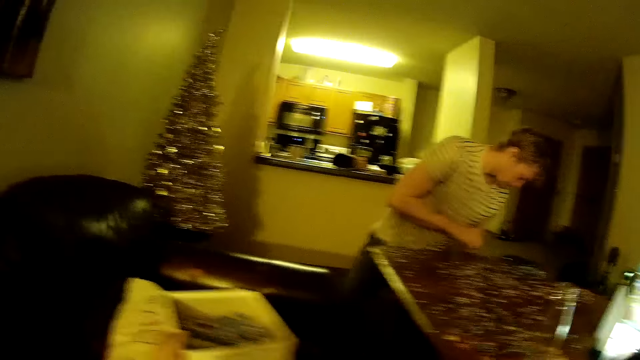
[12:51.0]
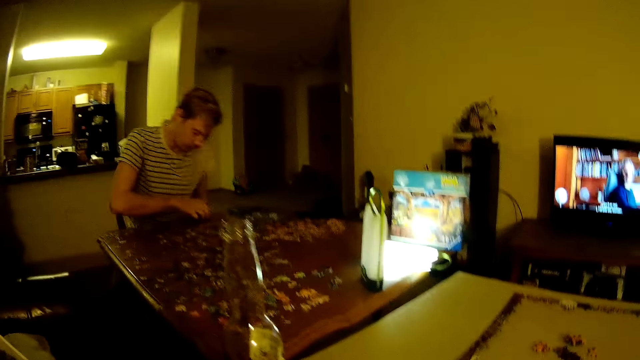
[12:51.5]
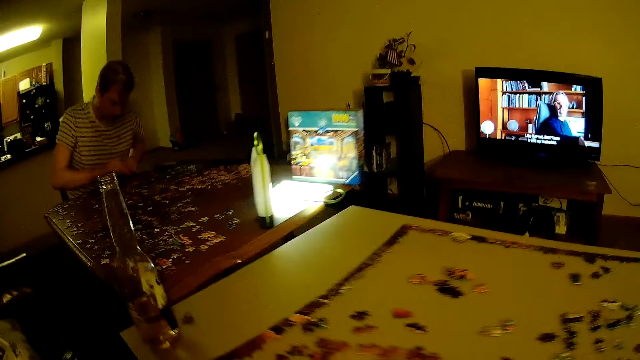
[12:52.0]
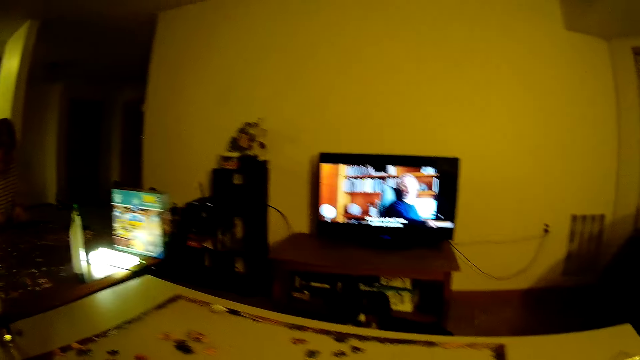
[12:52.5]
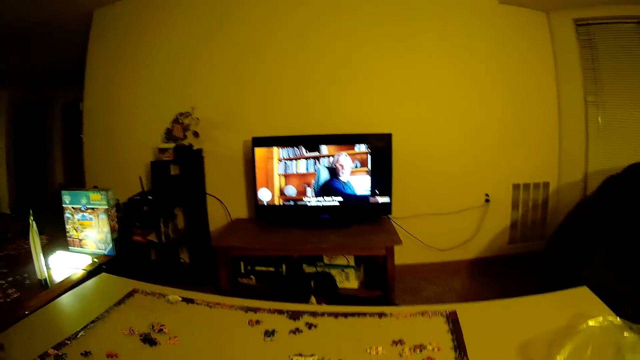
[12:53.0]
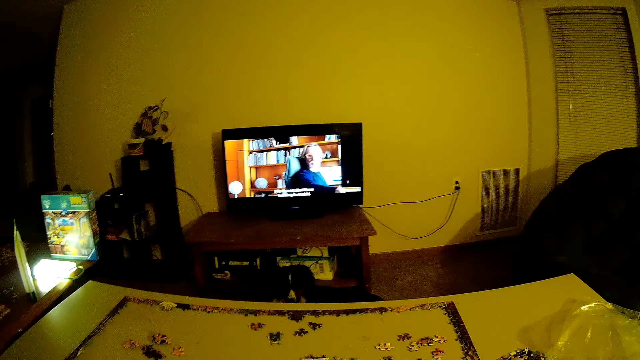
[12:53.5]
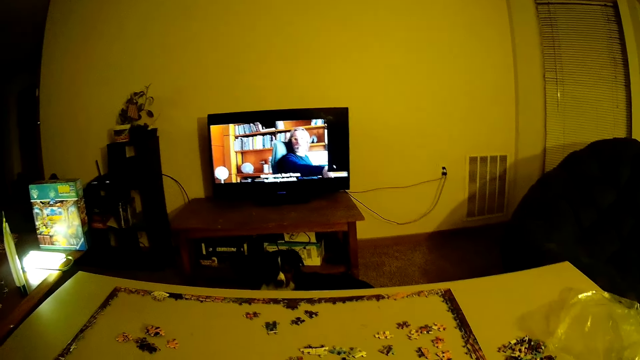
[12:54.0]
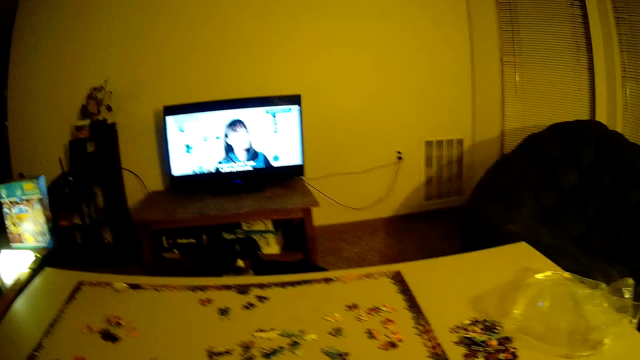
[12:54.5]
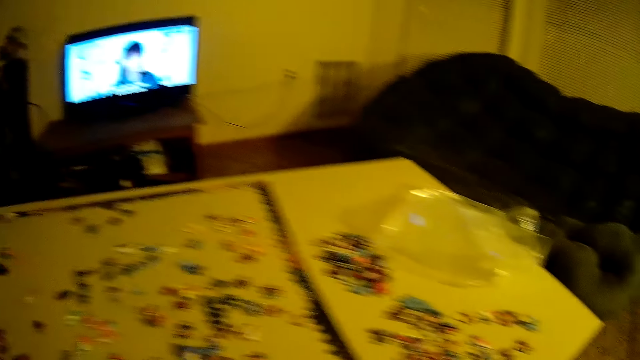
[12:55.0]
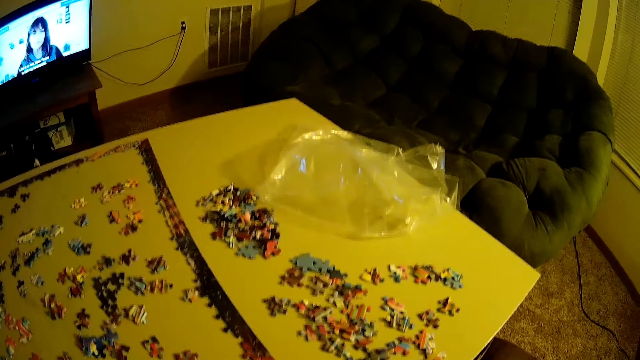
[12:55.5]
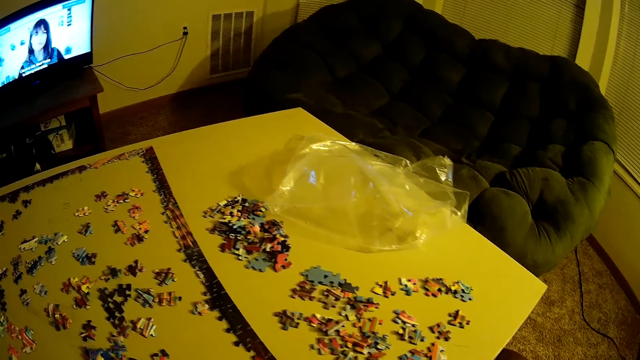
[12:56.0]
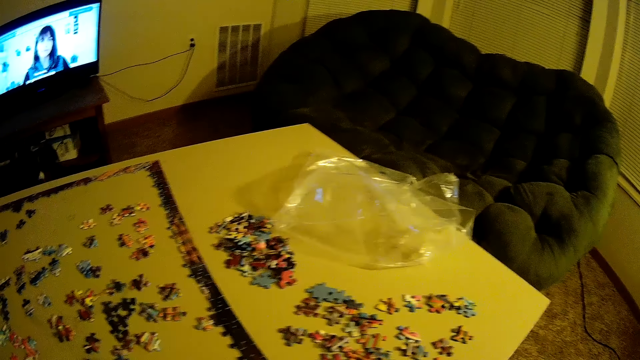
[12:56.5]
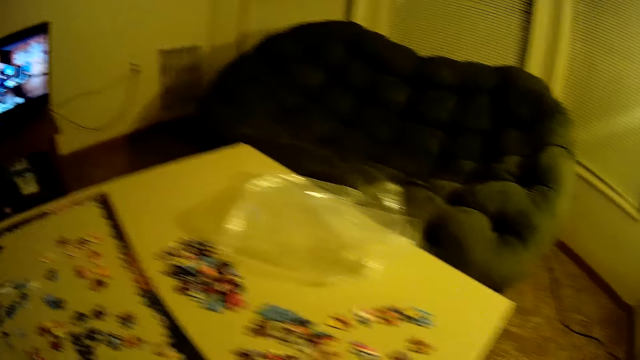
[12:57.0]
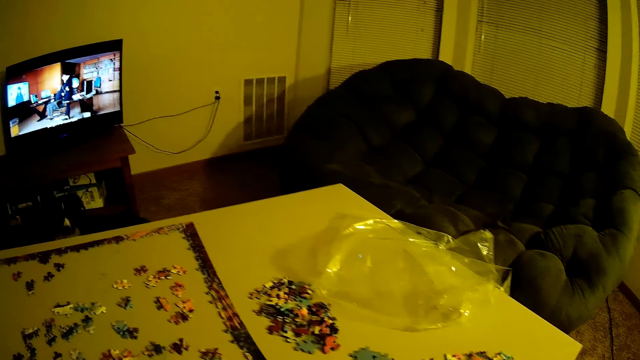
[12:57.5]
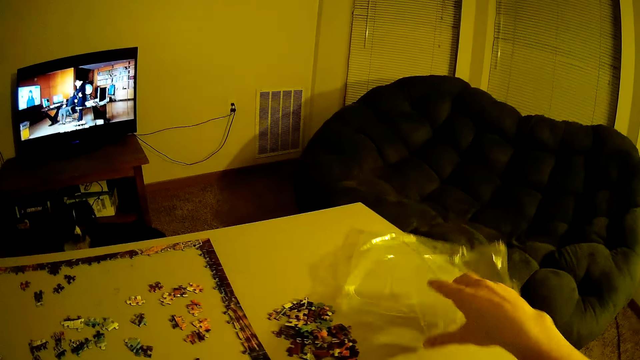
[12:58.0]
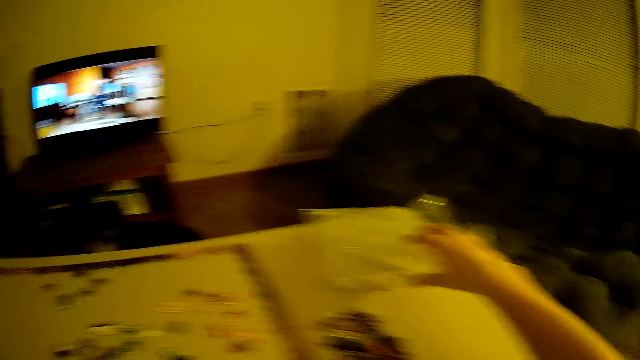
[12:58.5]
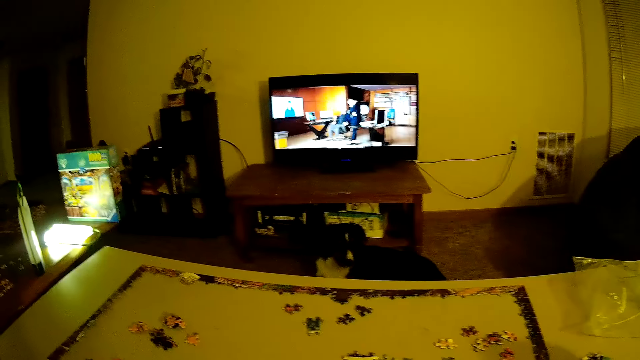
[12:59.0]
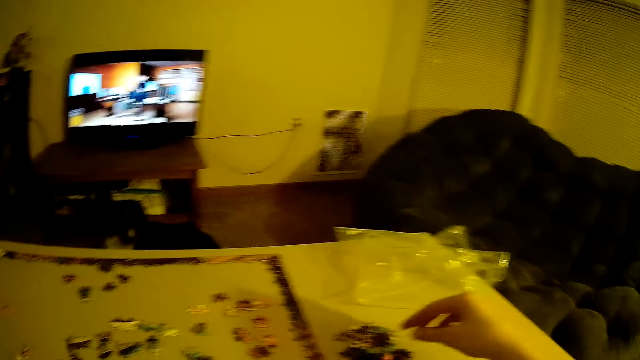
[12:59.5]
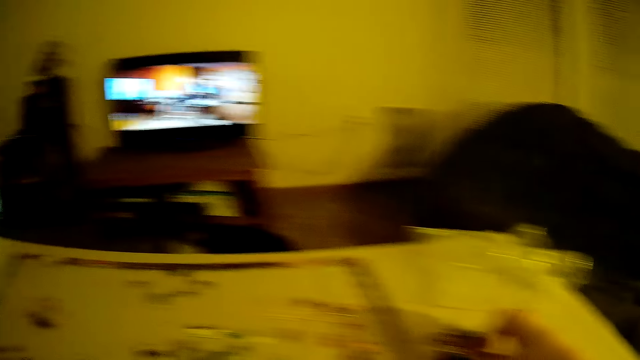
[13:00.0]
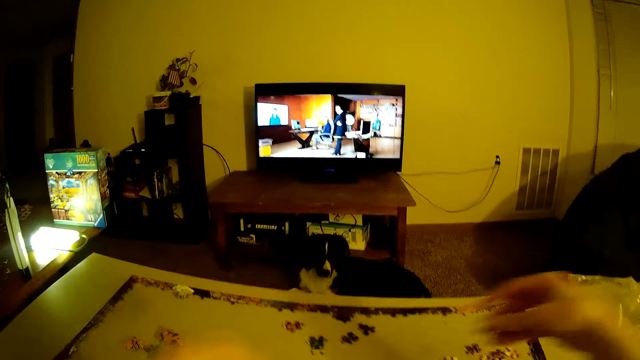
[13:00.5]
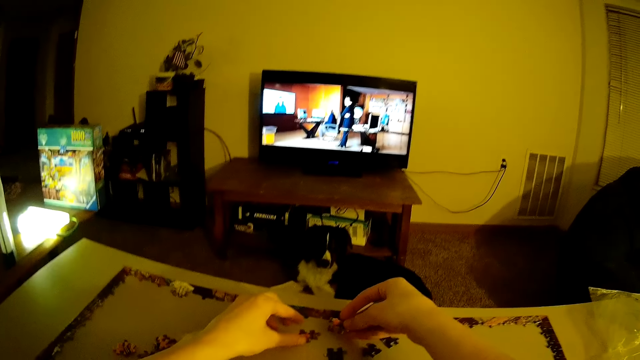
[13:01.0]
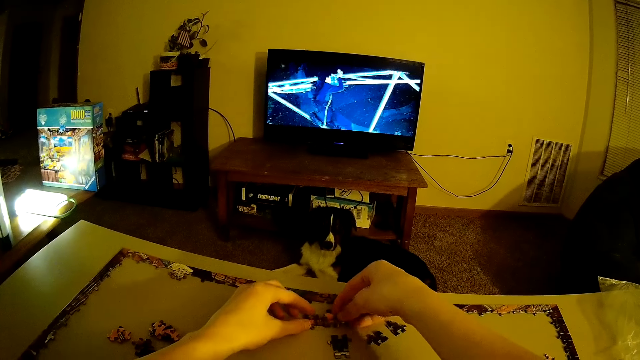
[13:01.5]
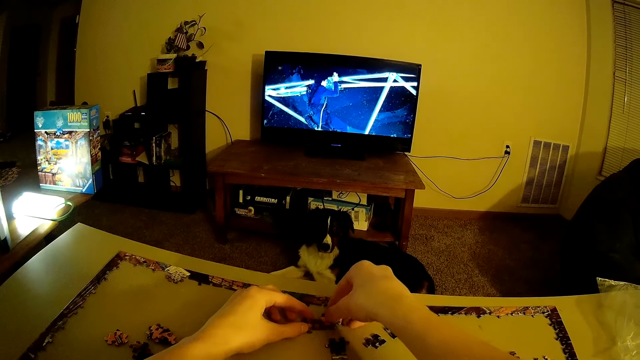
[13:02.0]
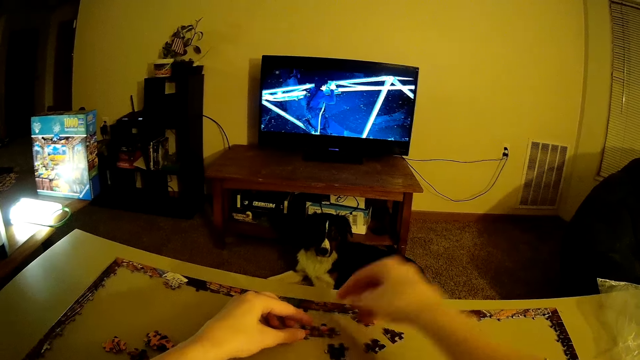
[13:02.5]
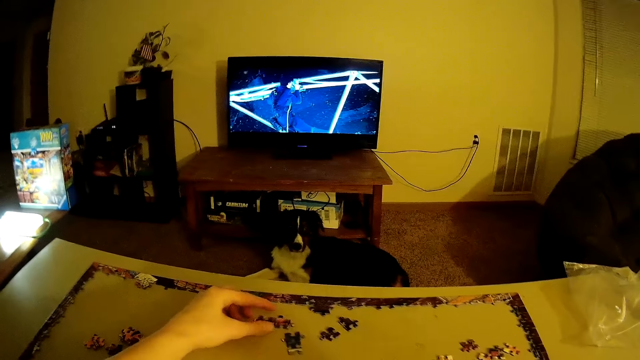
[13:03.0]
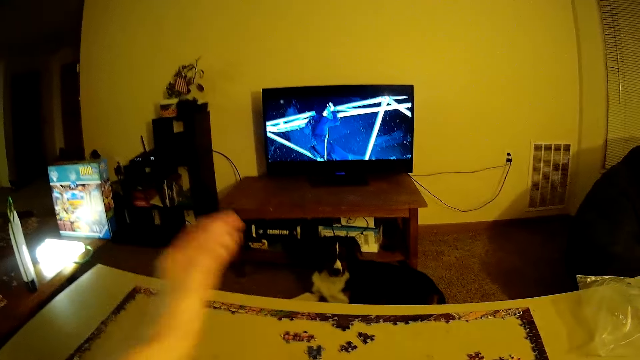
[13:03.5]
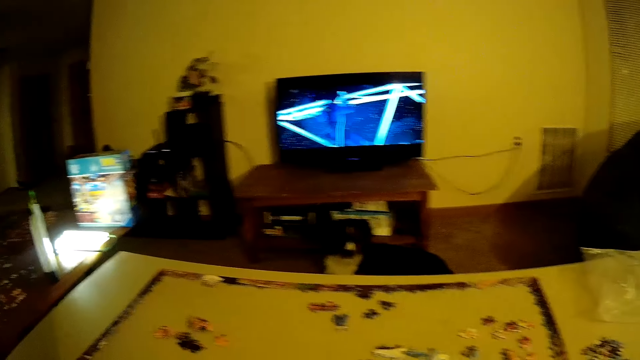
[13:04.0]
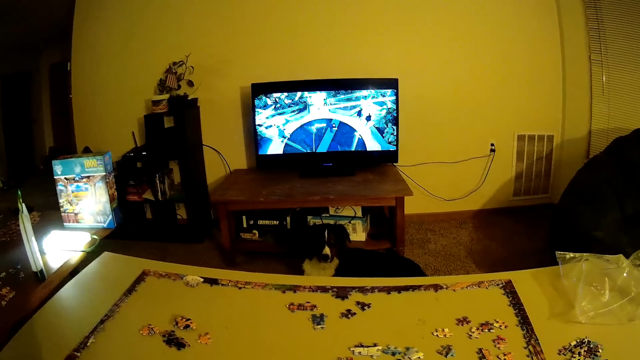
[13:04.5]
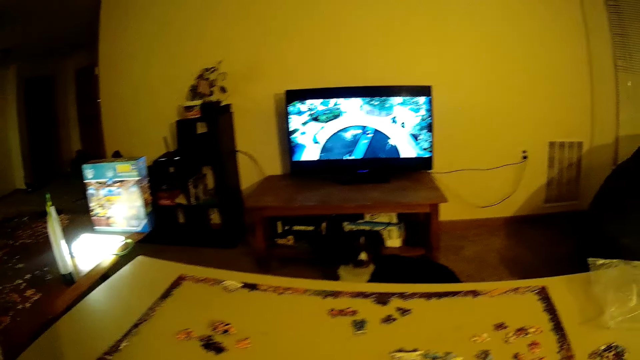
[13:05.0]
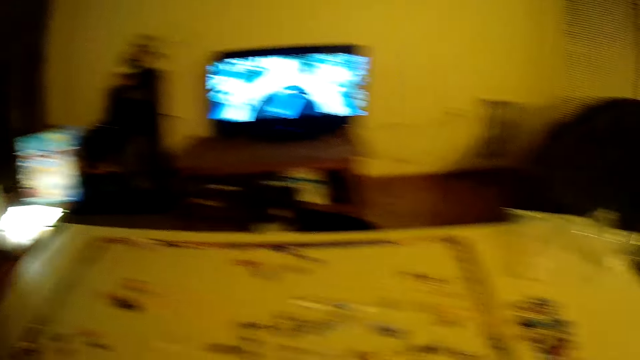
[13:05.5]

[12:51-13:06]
The camera wearer puts the box down. They push paper. They take a puzzle piece. They put the puzzle piece on the table.

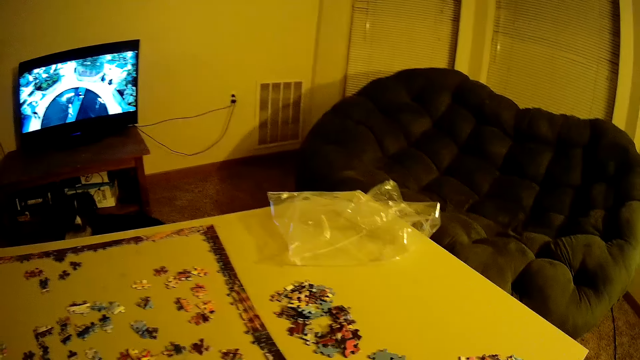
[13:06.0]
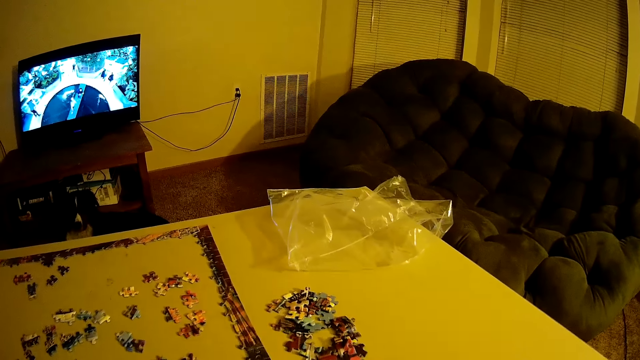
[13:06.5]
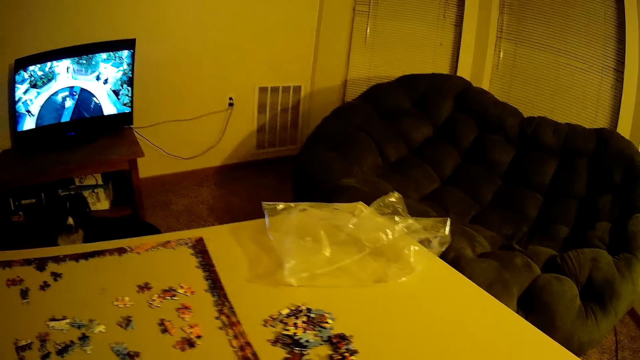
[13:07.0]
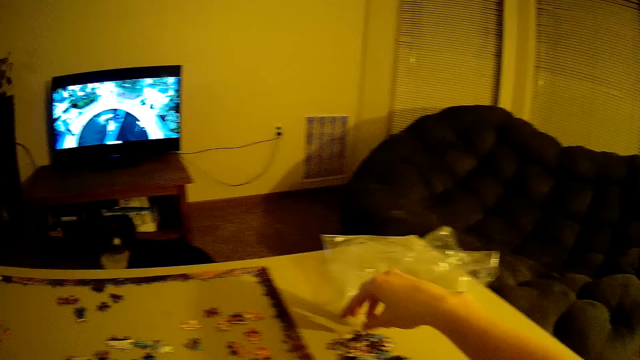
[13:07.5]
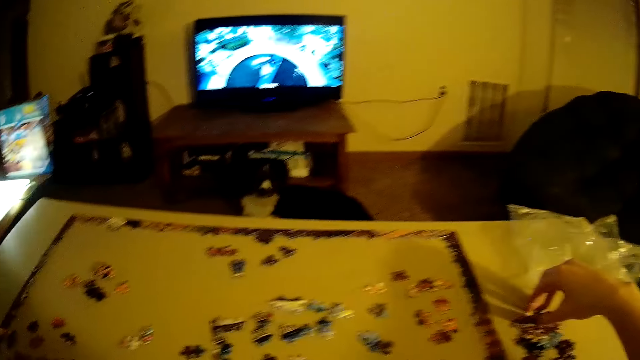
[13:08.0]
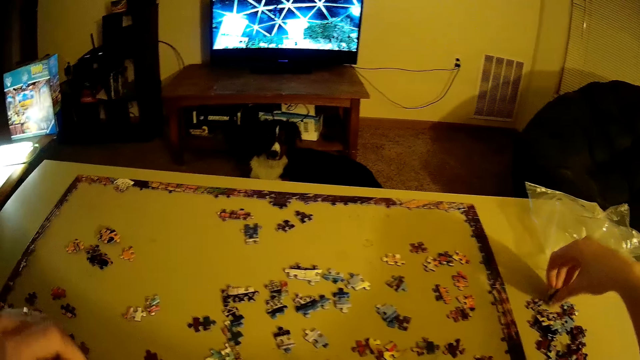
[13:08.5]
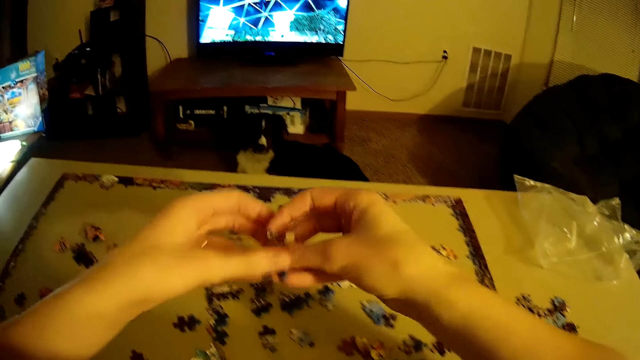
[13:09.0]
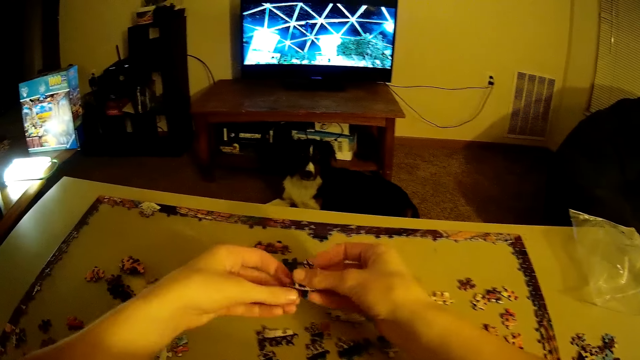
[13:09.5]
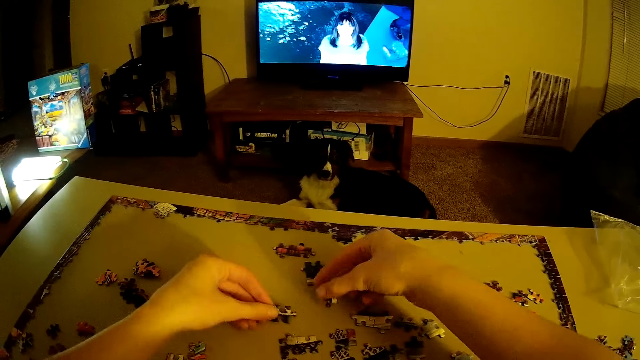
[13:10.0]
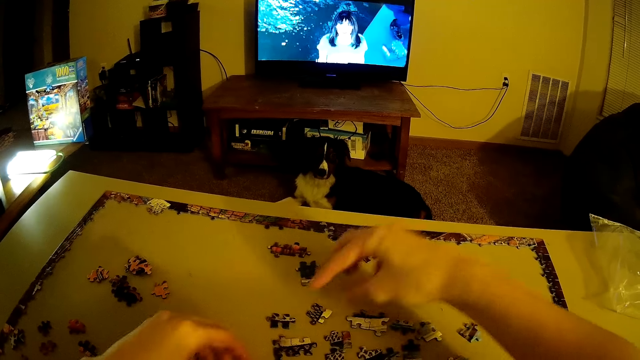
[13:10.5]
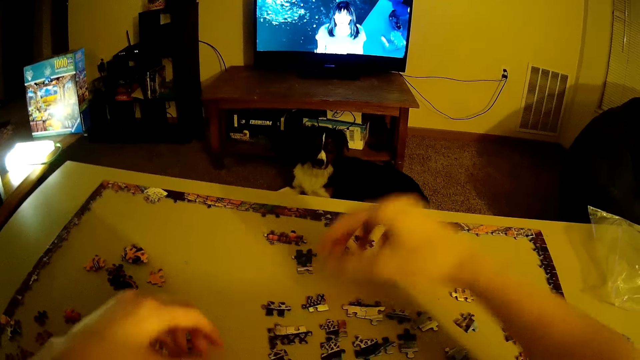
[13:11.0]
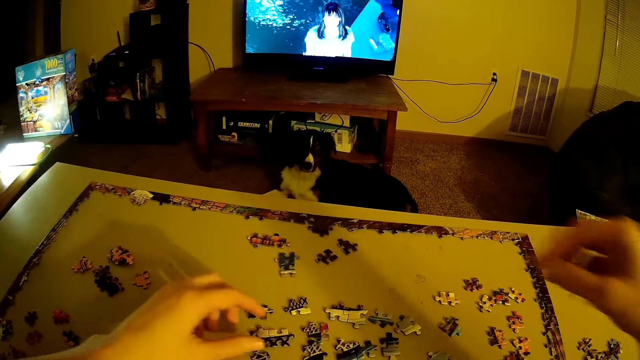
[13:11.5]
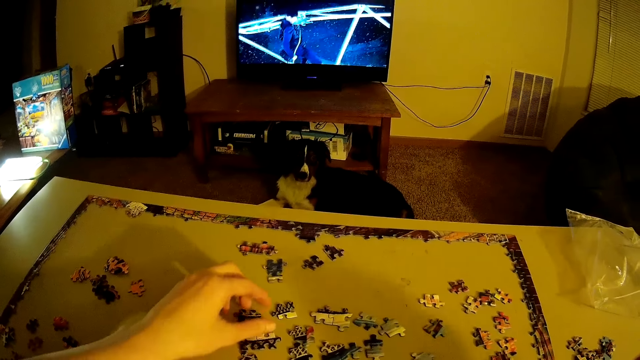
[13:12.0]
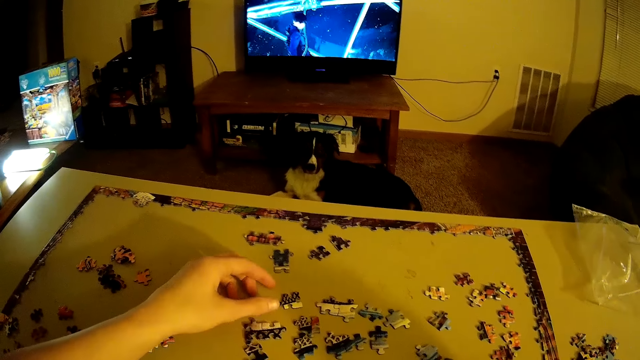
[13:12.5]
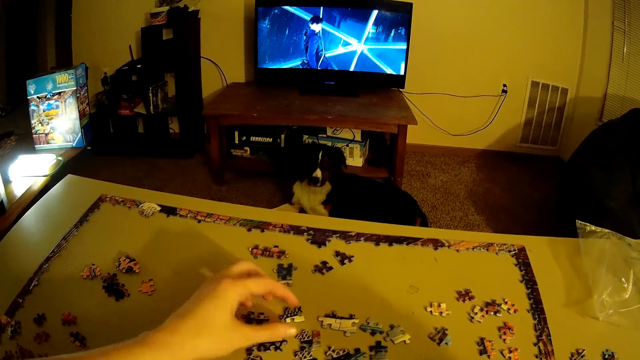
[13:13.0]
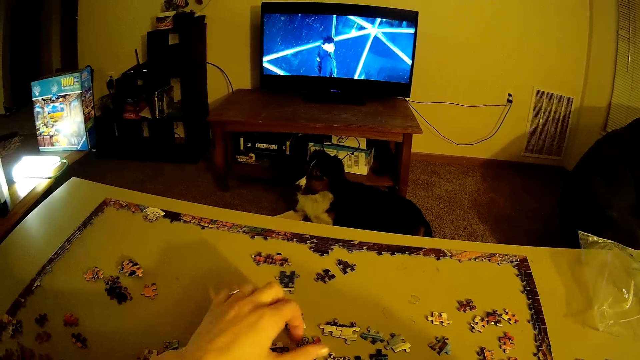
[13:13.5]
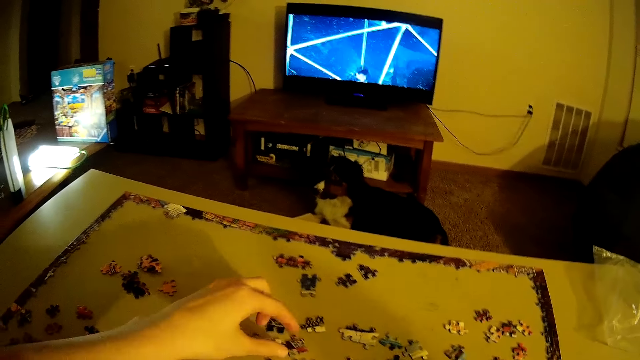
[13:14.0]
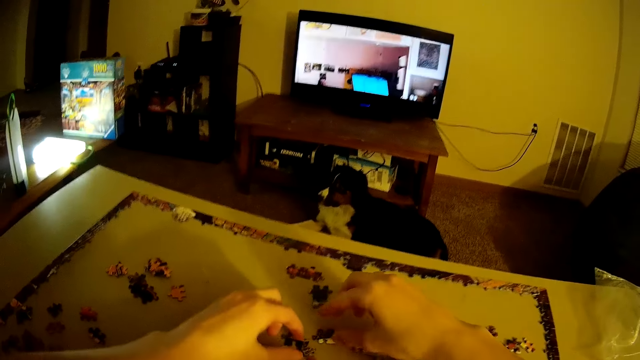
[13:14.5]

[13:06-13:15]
The camera wearer takes a puzzle piece. They put the puzzle piece on the table.
